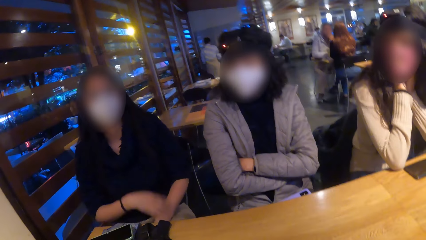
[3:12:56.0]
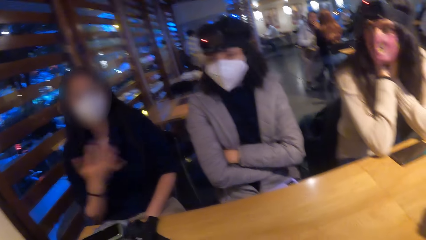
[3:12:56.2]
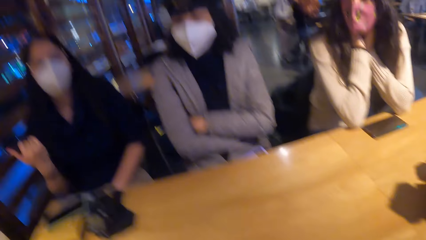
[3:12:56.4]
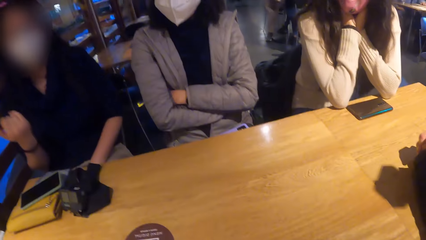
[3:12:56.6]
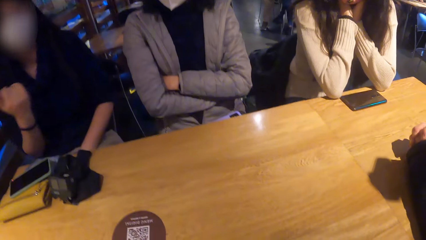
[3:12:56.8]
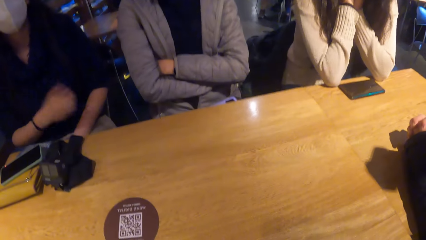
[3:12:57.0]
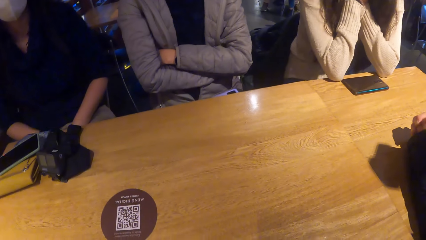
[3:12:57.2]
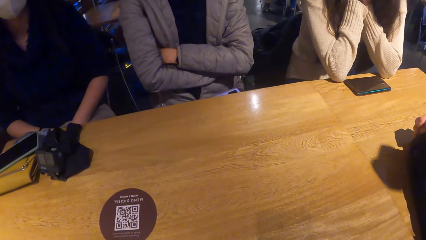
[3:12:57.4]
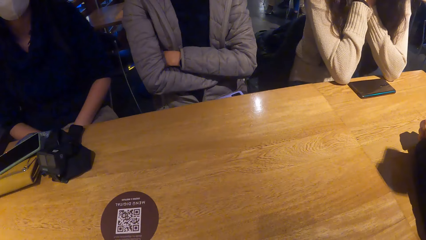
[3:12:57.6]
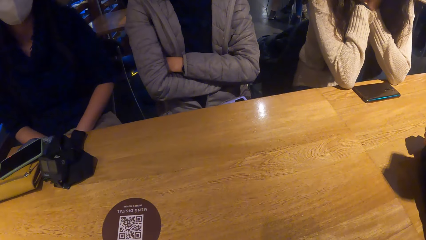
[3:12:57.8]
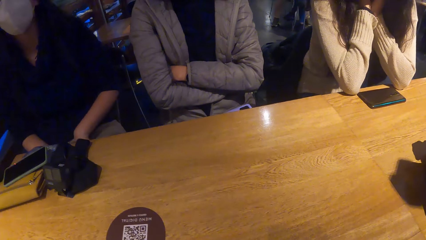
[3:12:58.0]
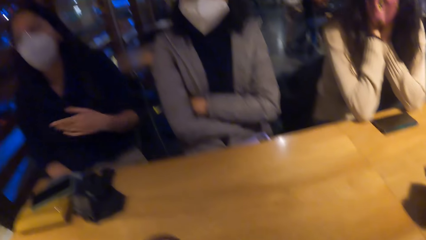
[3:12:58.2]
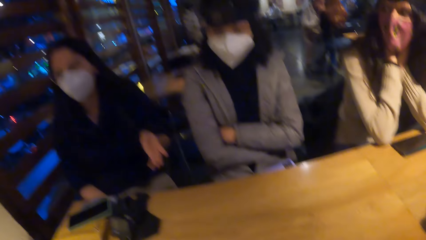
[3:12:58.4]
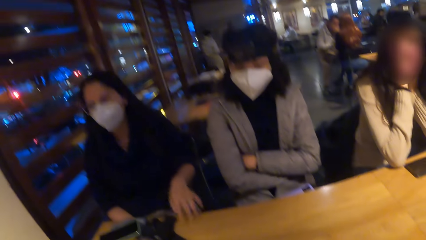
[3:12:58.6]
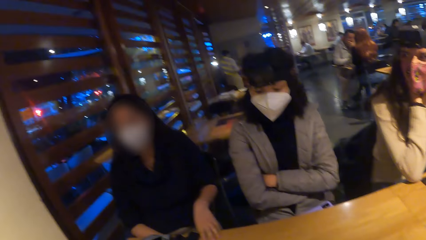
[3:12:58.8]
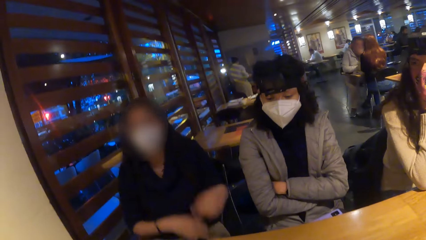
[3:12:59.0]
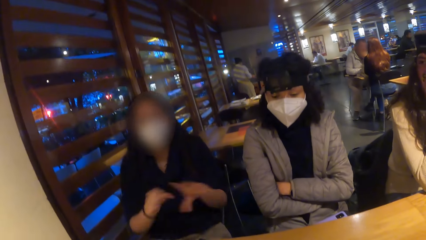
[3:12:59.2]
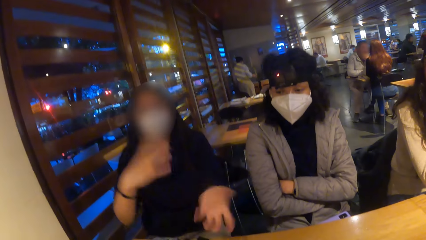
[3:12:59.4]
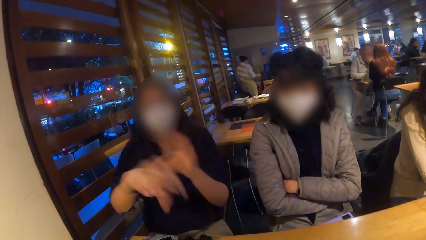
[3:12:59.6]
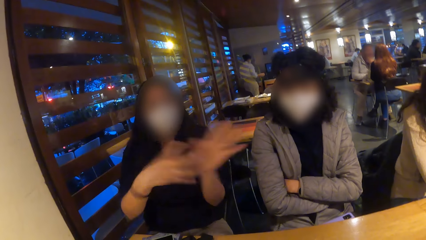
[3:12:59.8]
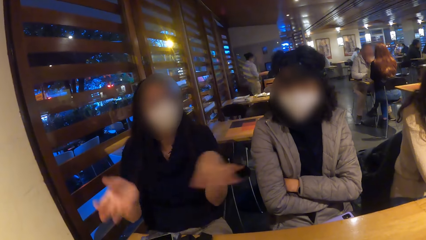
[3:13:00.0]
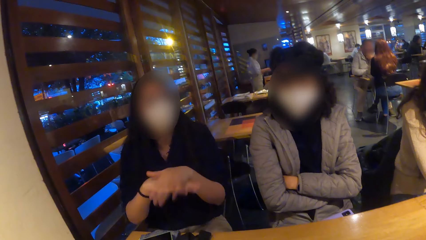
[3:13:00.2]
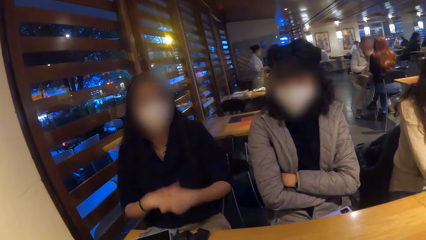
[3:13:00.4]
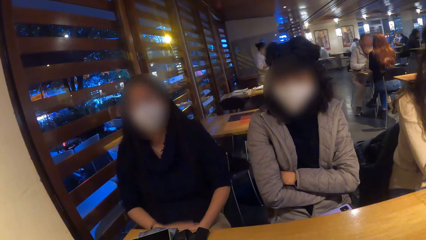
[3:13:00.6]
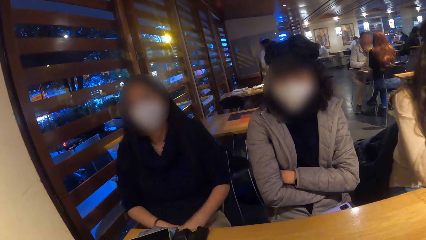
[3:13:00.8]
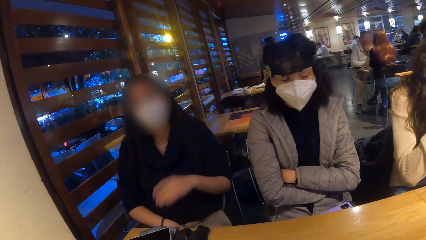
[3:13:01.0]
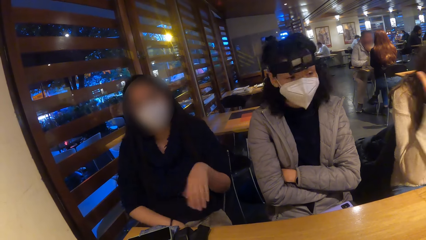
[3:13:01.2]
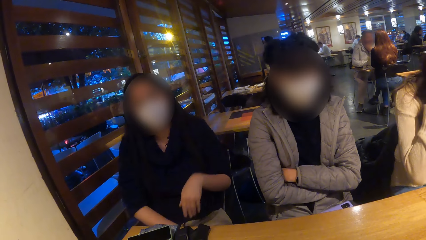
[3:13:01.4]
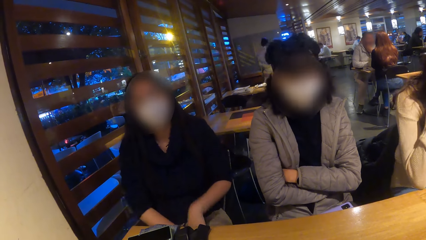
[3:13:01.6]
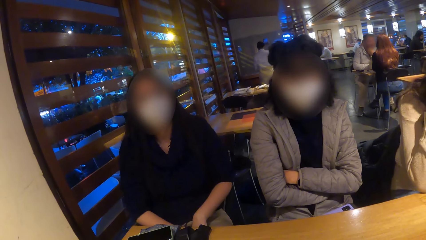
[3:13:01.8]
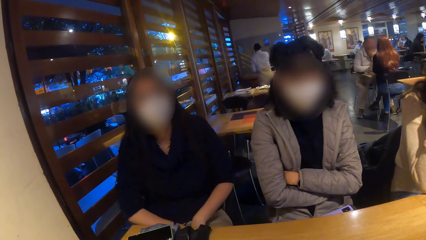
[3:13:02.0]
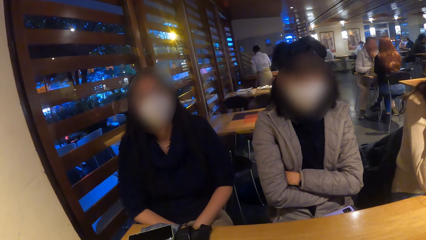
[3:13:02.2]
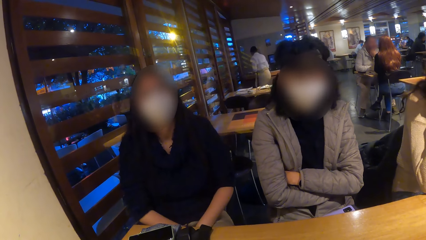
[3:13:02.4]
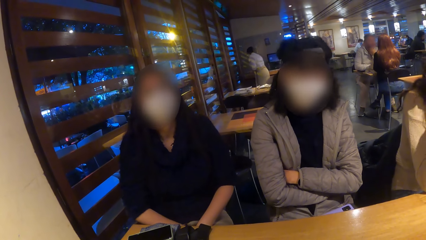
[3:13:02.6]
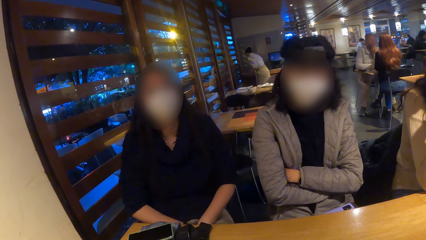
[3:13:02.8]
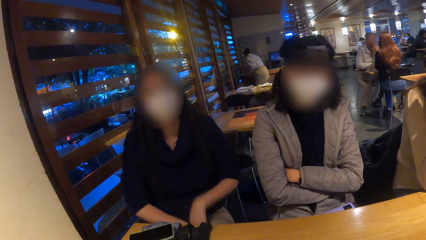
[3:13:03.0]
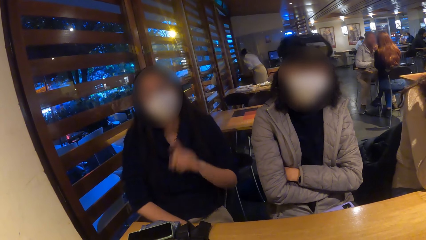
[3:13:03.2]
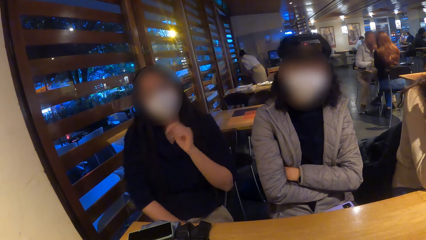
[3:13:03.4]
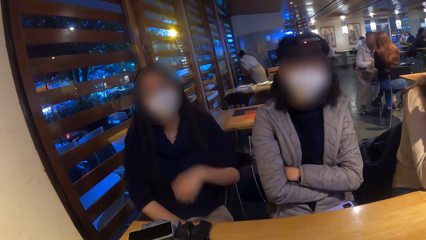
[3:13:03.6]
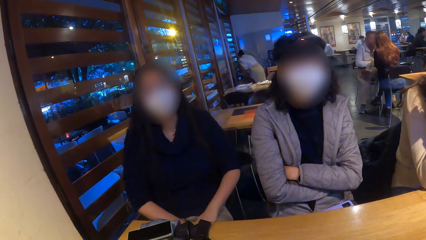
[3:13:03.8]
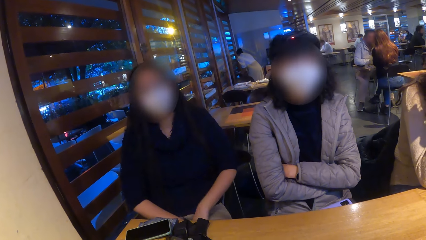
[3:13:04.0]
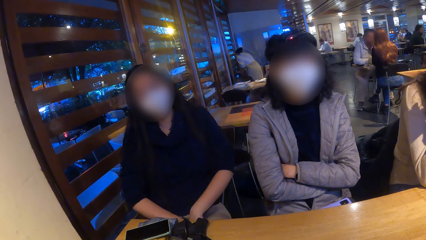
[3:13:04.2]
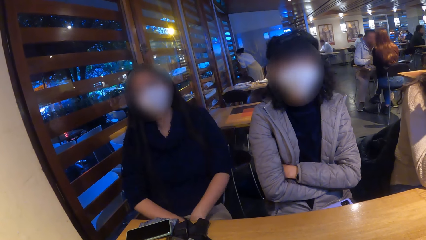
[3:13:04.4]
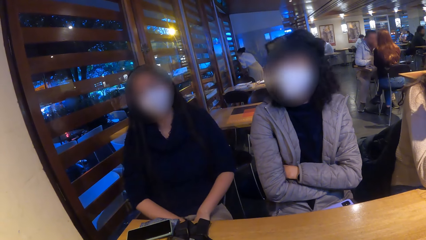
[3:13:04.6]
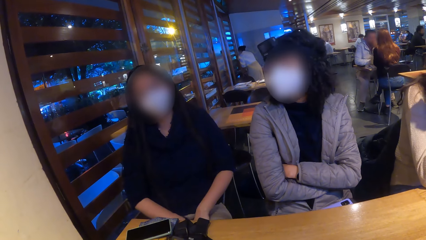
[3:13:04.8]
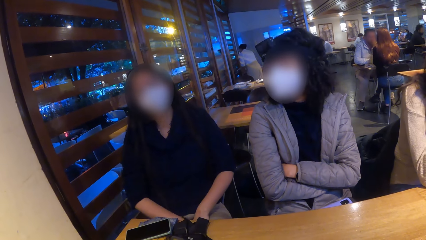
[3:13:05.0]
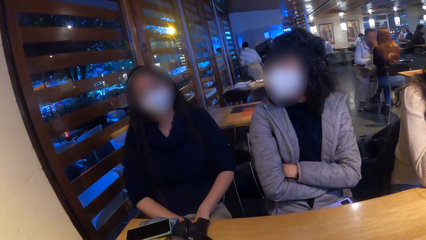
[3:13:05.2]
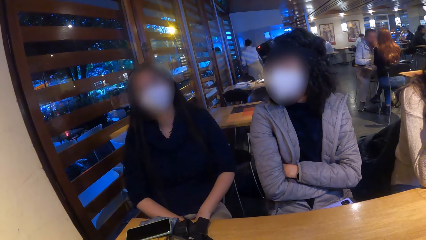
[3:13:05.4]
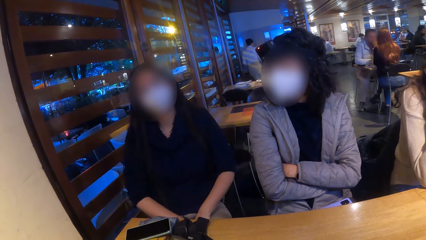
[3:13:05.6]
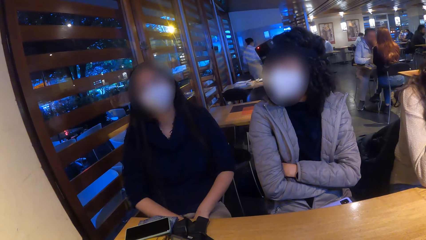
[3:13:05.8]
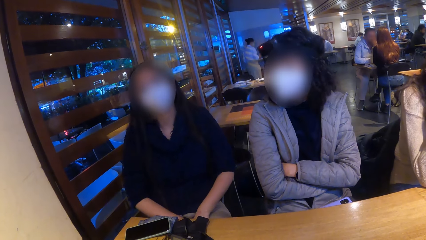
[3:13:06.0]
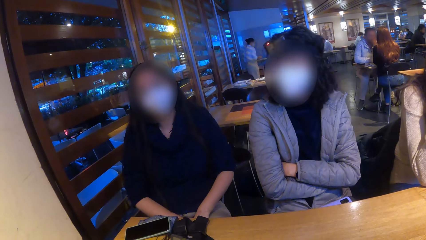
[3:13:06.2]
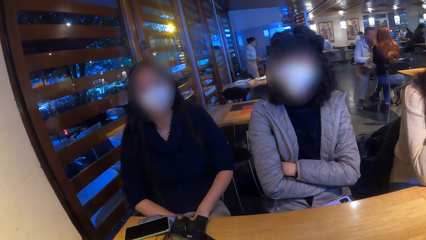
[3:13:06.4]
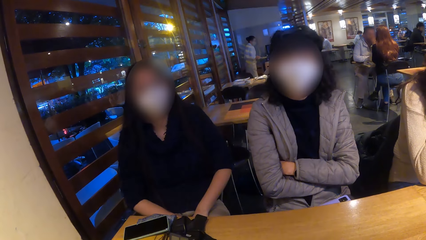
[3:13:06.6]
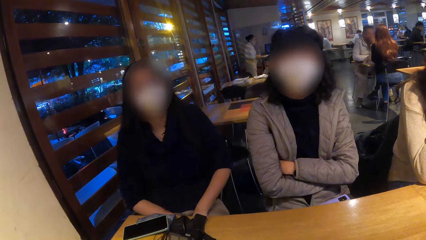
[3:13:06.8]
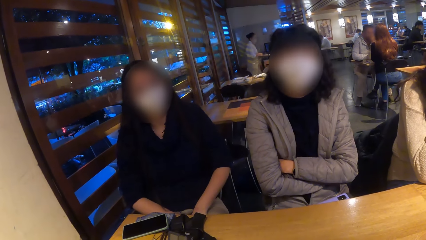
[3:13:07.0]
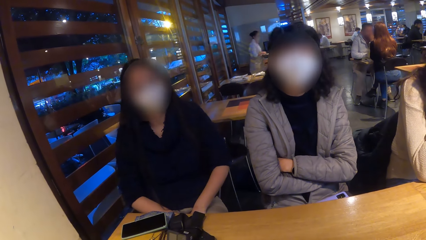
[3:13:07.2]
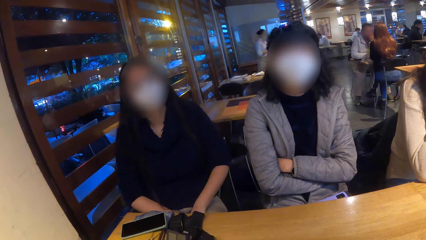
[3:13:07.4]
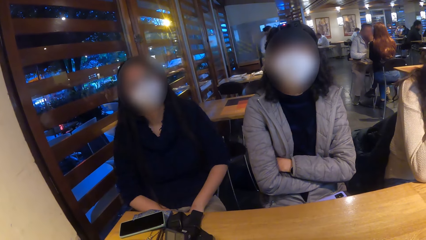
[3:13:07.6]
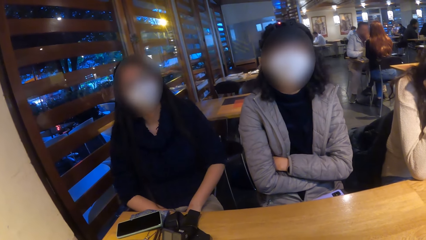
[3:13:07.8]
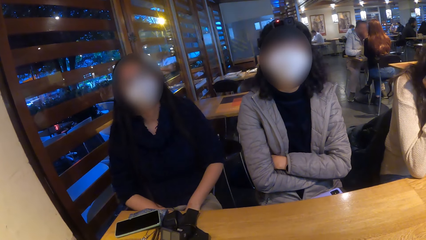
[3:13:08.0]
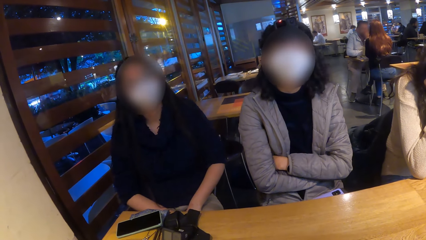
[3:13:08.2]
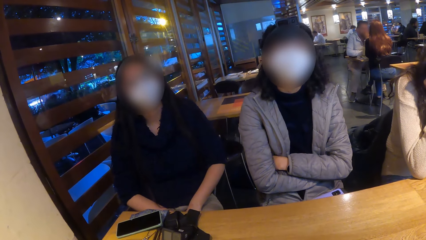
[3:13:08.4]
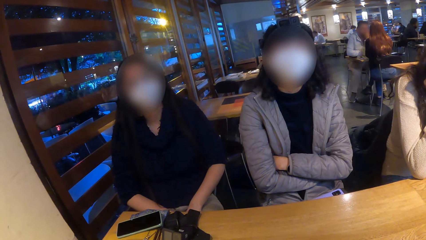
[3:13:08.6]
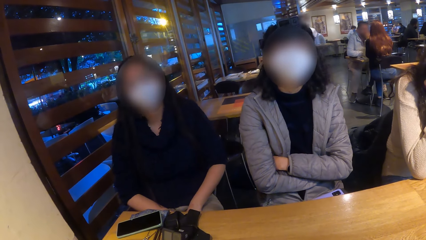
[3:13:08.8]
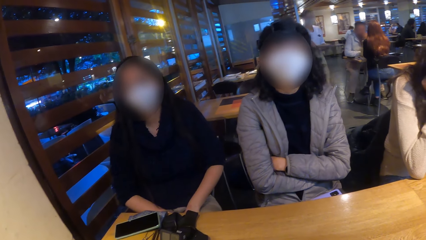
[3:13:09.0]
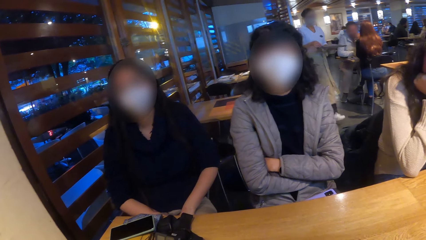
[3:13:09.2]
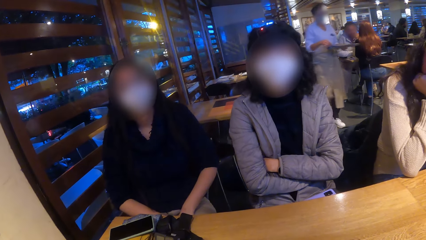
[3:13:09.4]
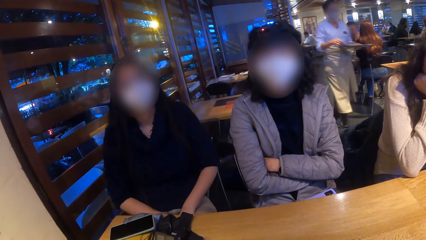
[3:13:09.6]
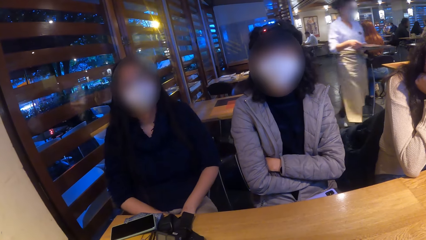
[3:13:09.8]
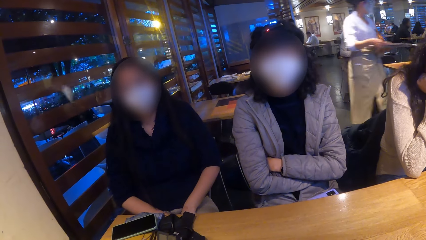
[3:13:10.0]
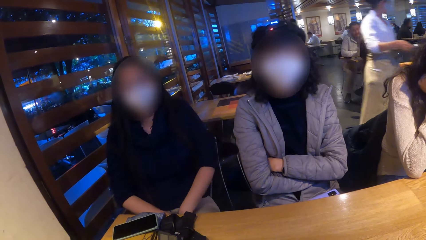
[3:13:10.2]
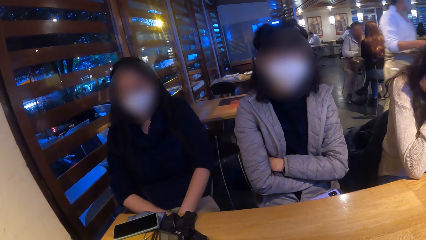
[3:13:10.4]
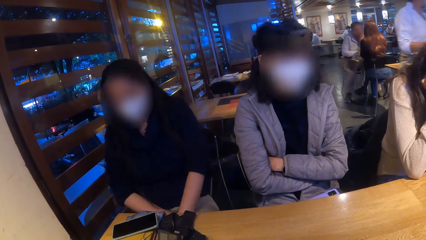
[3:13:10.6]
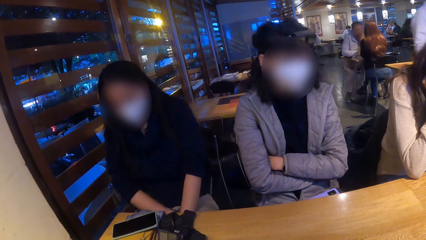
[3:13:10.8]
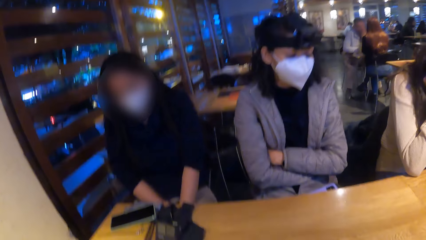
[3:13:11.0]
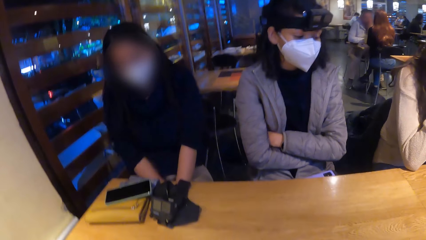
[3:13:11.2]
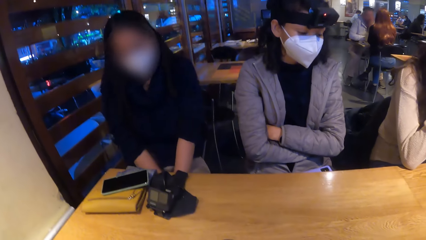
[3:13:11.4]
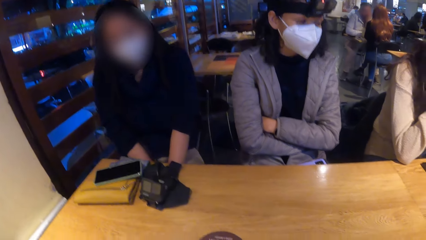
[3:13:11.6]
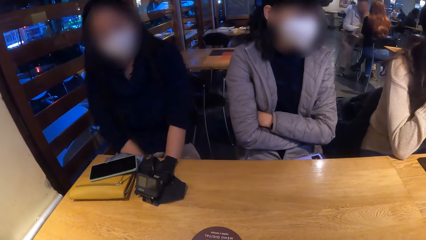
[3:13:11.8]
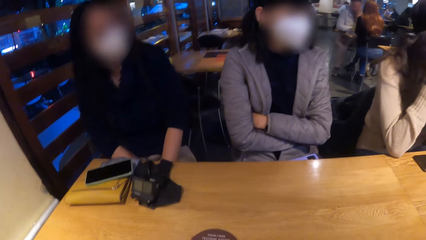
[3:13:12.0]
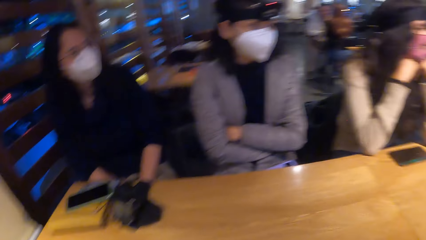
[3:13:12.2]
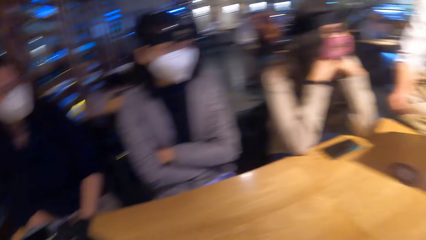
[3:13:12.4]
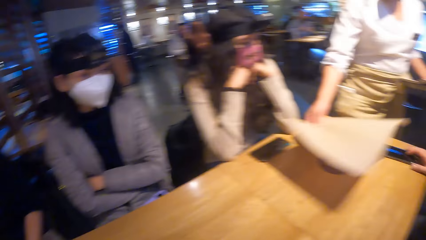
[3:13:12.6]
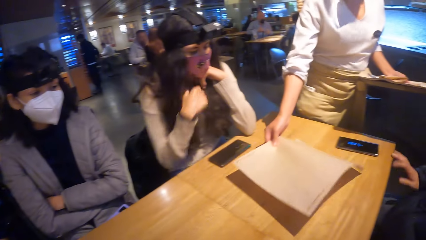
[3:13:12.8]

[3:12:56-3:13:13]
A woman converses with the camera wearer. The camera wearer looks around the restaurant. The woman converses with the camera wearer. Another woman looks at the camera wearer. The first woman converses with the camera wearer. The camera wearer looks around the restaurant.
